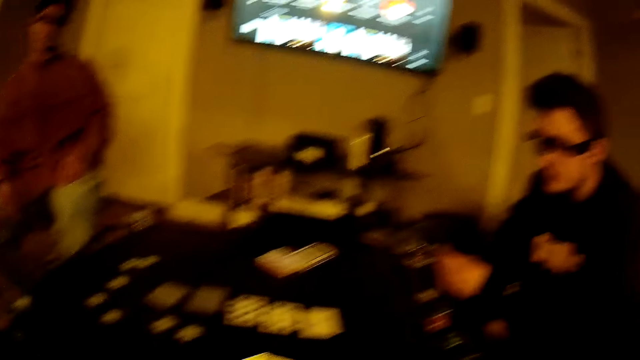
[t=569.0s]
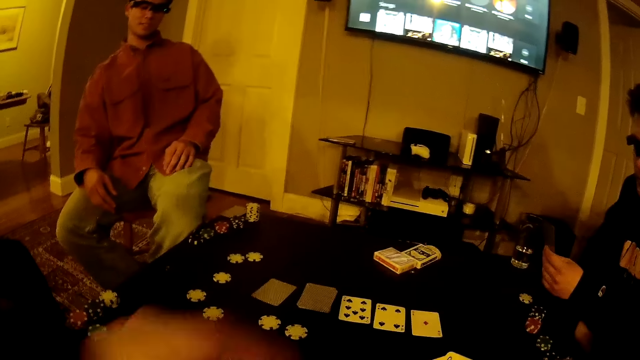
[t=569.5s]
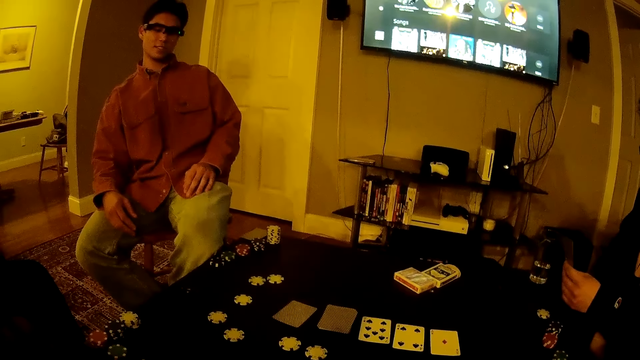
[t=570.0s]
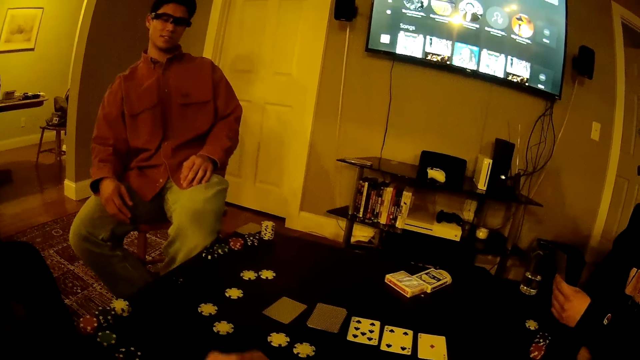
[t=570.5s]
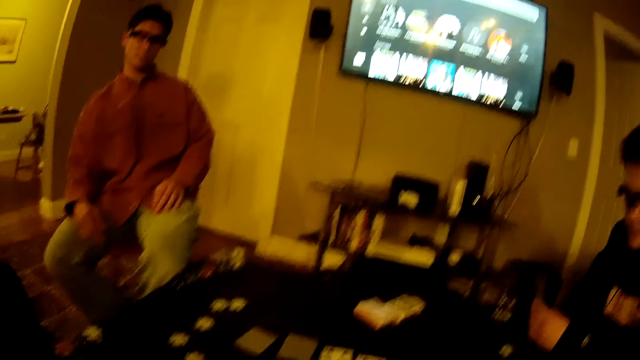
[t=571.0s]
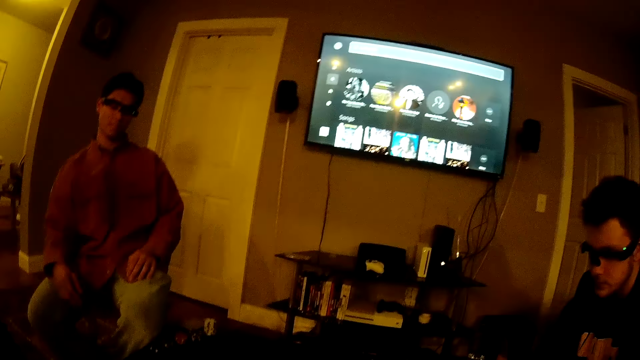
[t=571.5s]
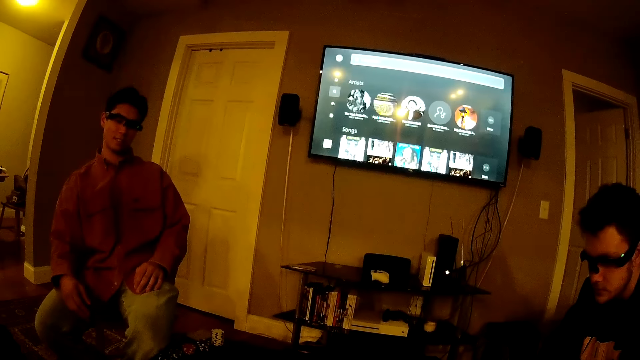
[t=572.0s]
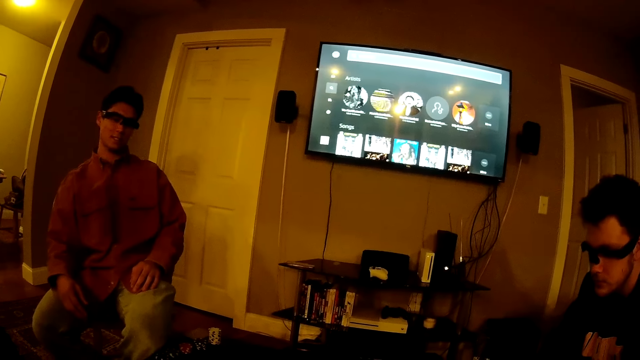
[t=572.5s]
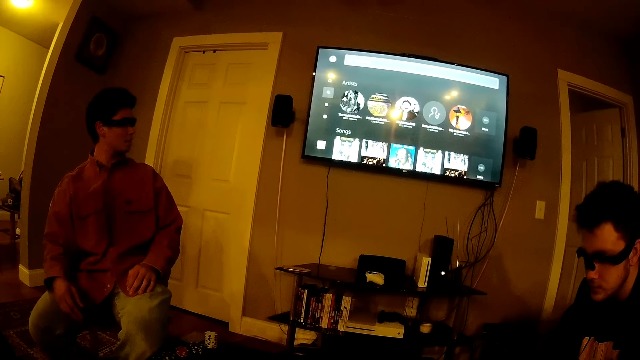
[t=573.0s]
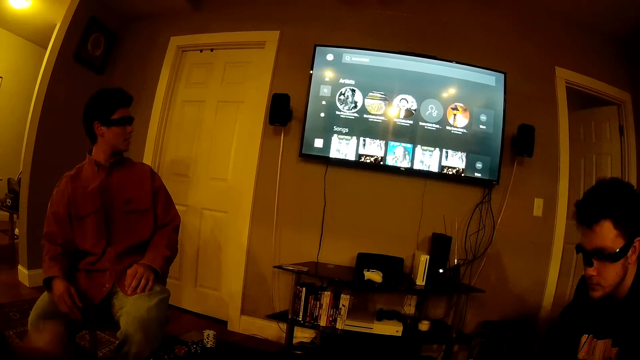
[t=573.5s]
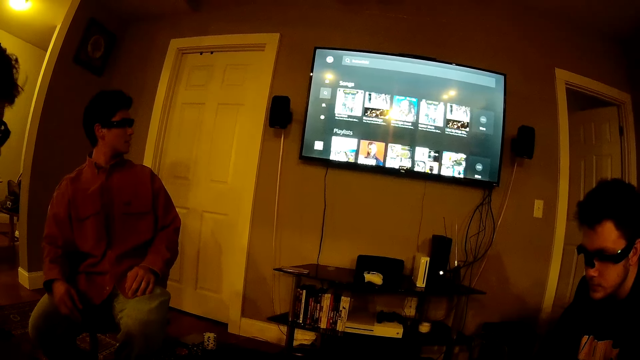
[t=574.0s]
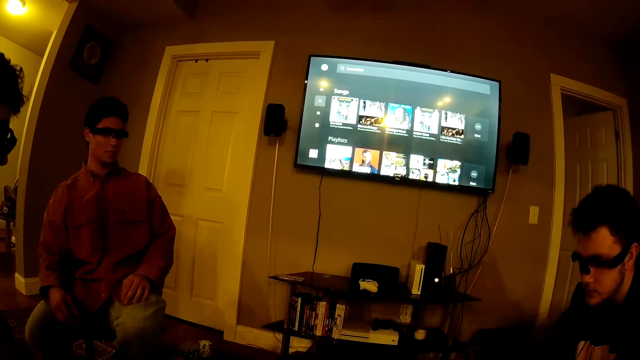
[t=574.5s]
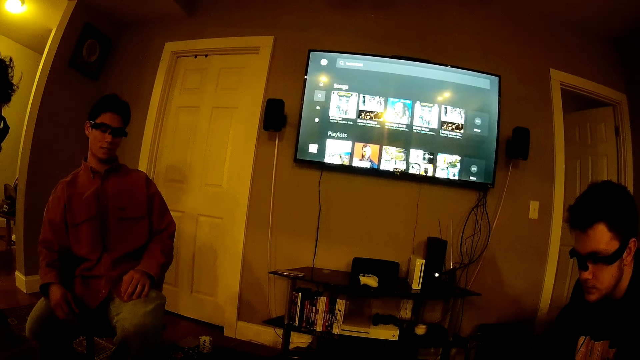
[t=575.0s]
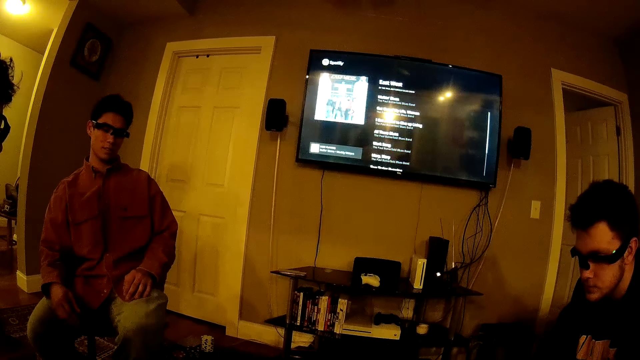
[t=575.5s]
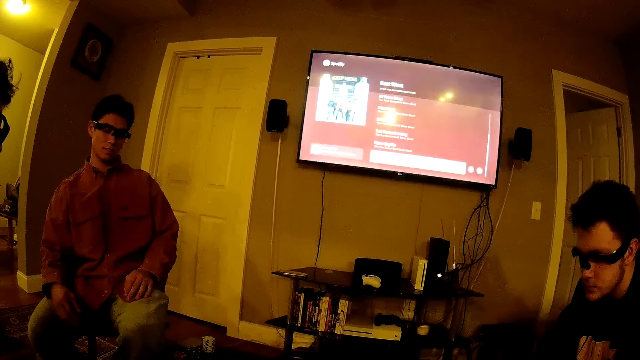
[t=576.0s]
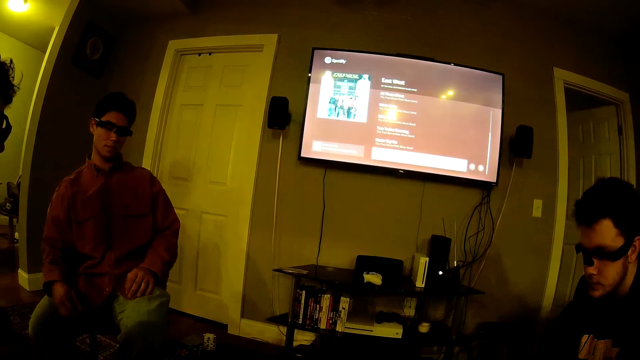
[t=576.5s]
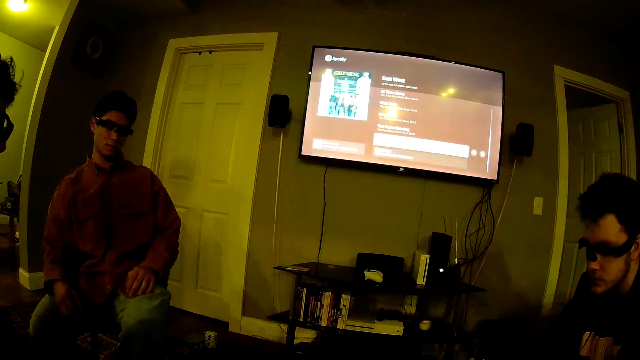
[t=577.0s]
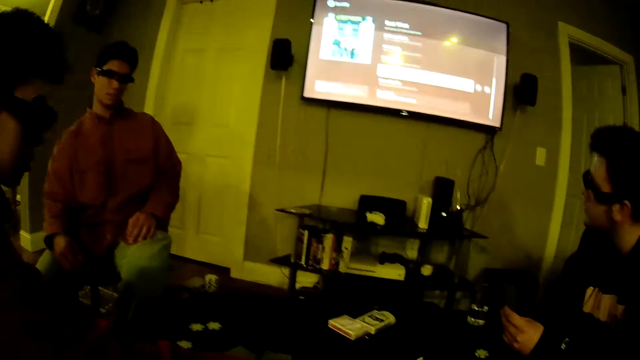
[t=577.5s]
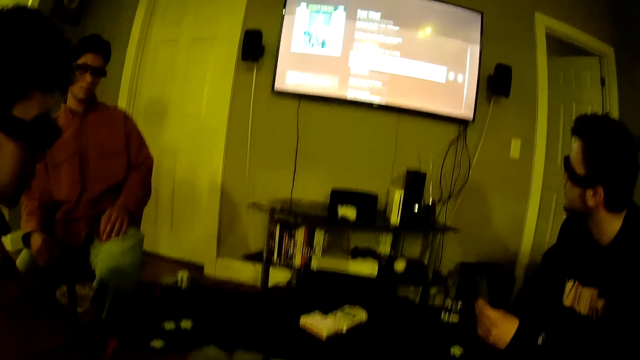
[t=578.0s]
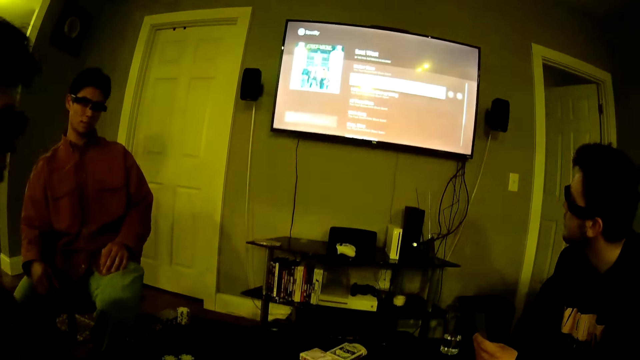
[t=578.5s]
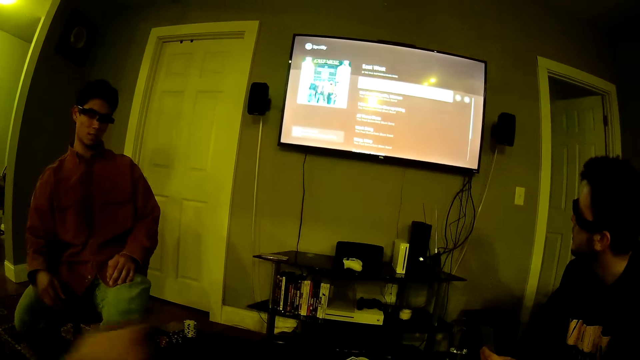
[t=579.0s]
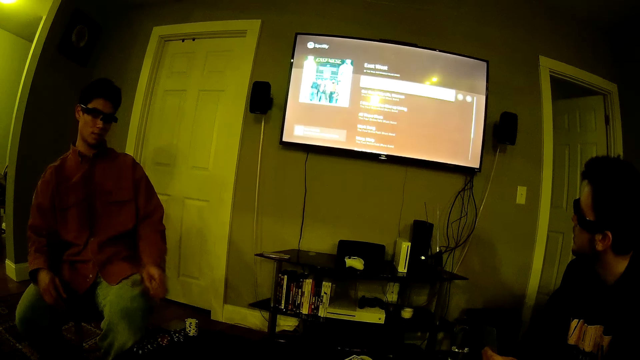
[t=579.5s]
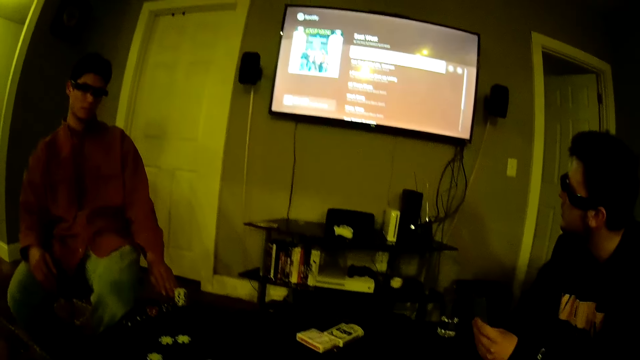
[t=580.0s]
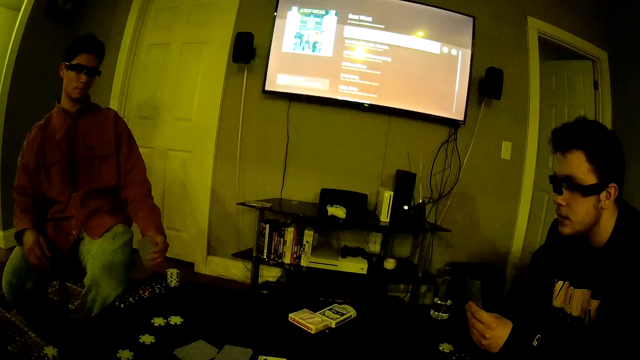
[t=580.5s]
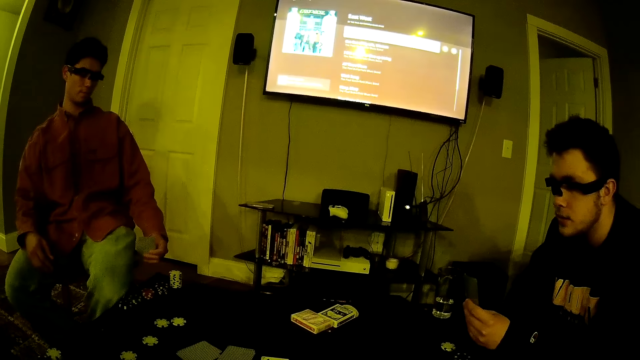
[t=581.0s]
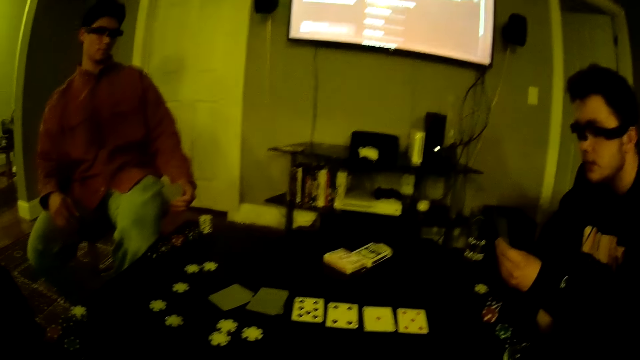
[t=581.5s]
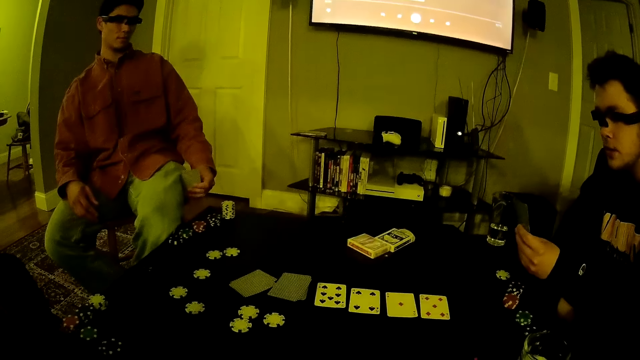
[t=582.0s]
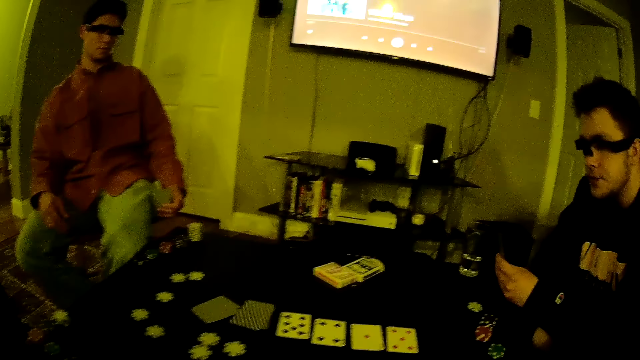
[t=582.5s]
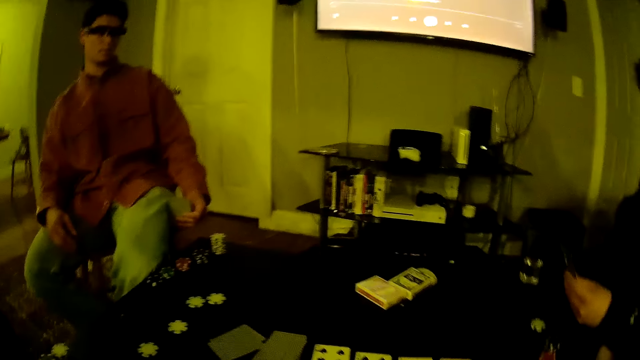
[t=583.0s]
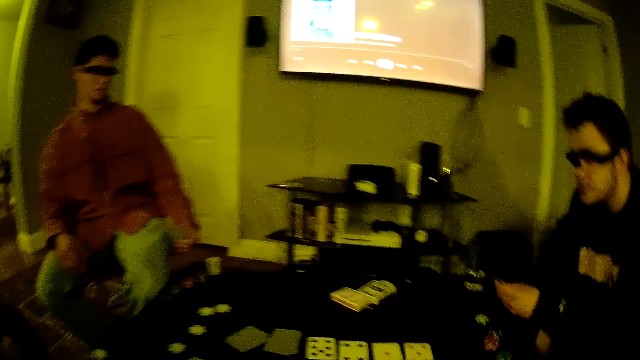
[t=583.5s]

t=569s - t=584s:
The camera wearer throws a poker chip on the table with his left hand. A man picks up a card on the table with his right hand. Another man picks up some cards on the table with his left hand. The other man checks the cards with his left hand.

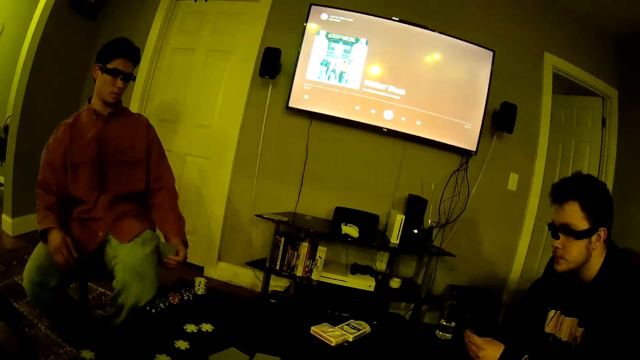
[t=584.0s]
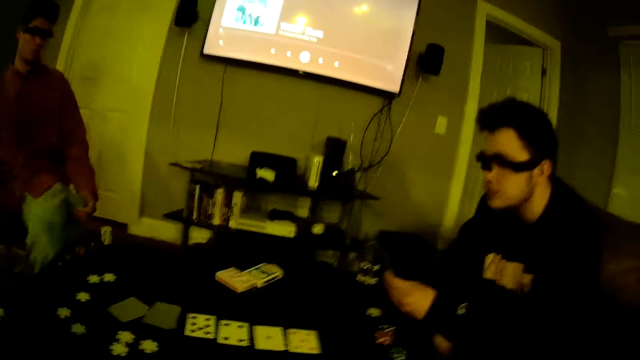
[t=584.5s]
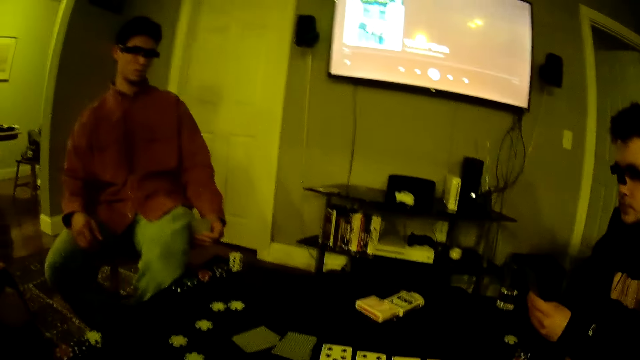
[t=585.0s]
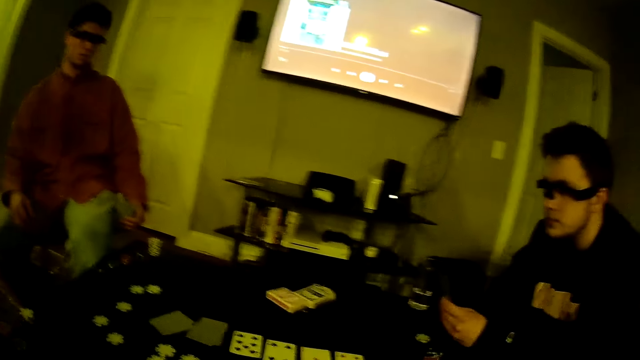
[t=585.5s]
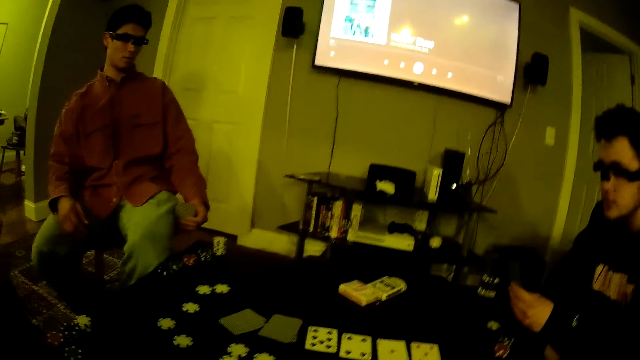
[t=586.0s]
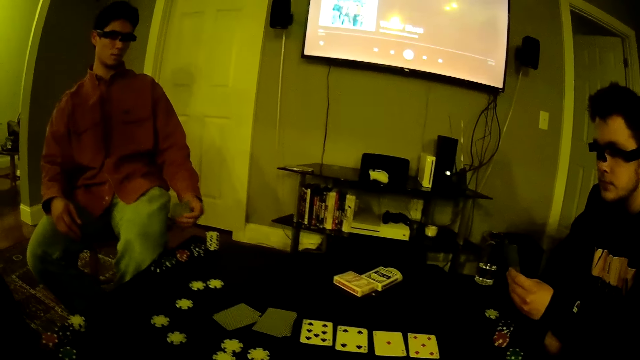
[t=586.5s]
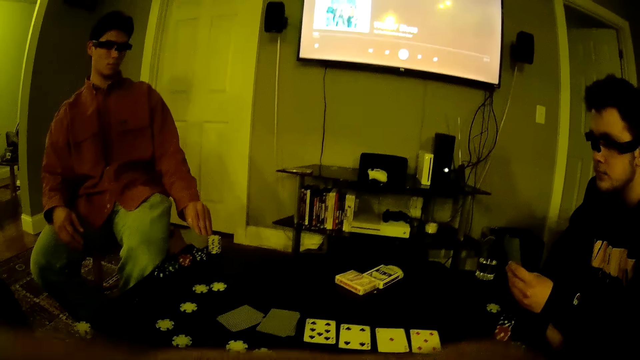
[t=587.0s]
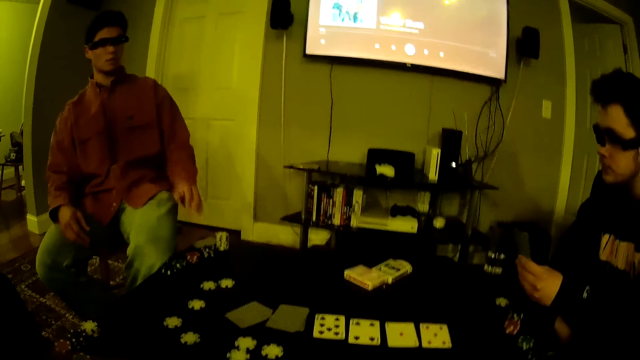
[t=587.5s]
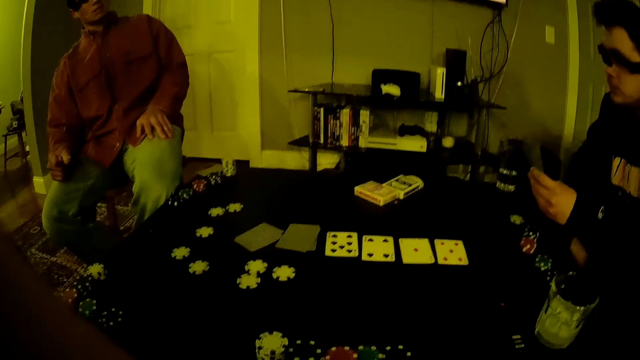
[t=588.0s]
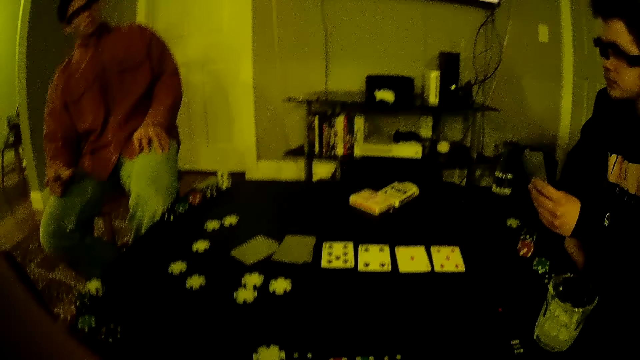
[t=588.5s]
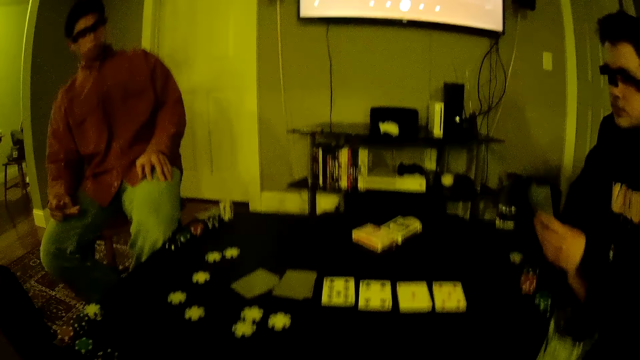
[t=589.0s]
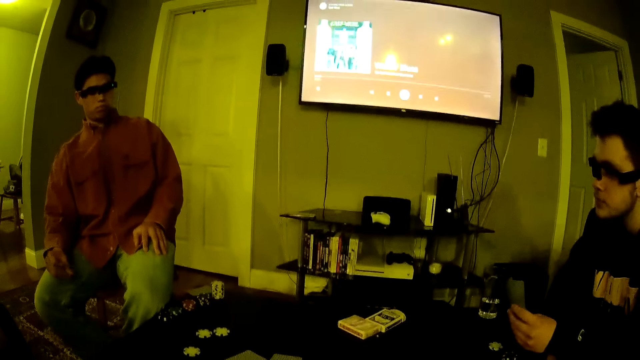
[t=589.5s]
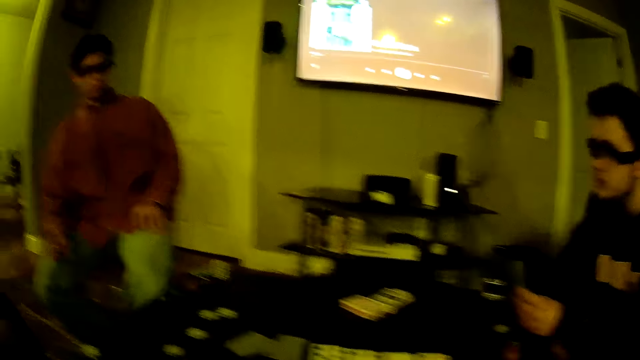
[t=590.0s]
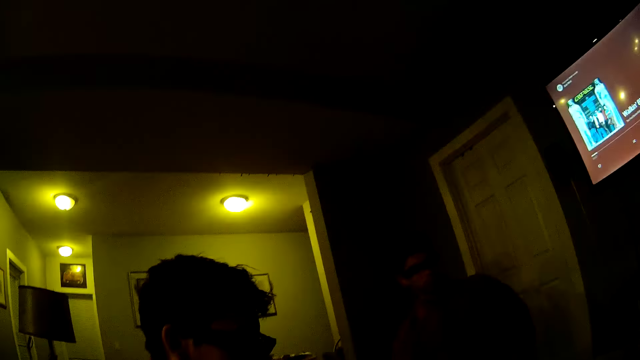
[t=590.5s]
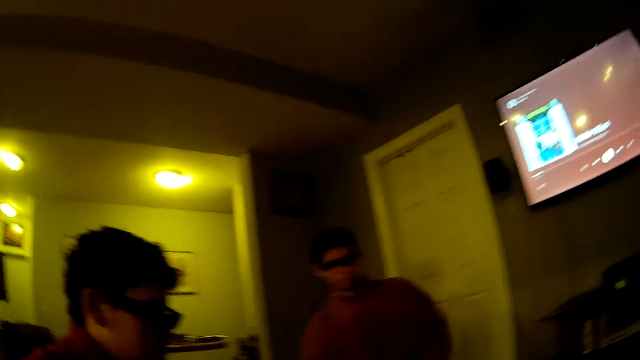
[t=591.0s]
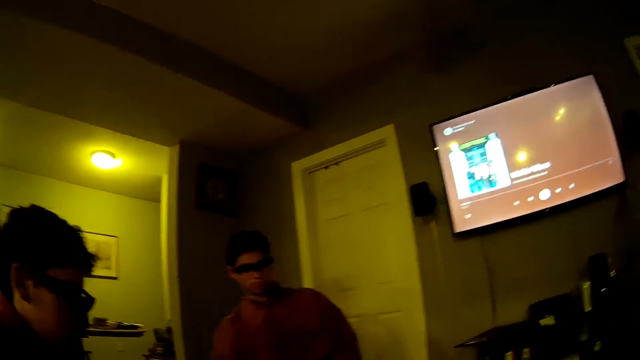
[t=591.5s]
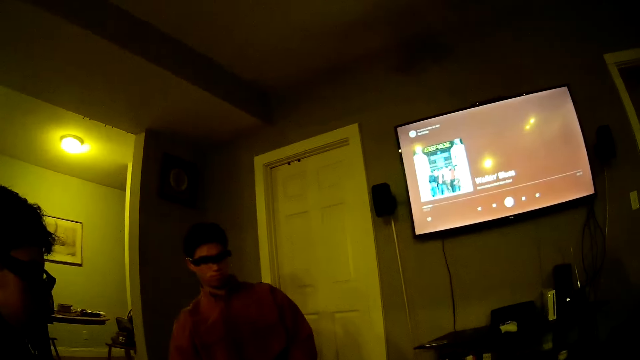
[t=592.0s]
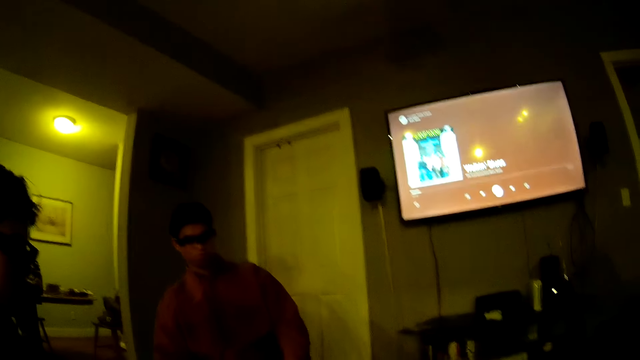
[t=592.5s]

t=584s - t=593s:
A man drops the cards on the table with his left hand. He snaps his right fingers. He snaps his fingers again.
